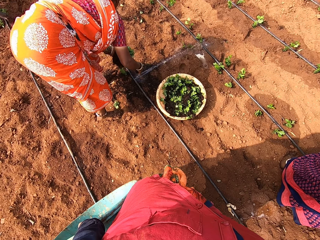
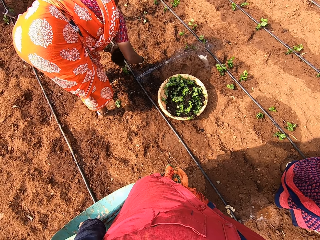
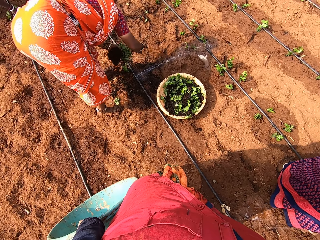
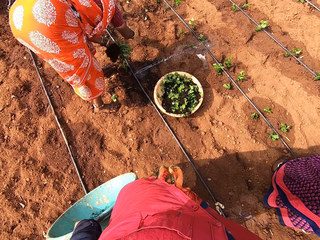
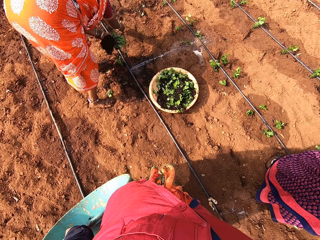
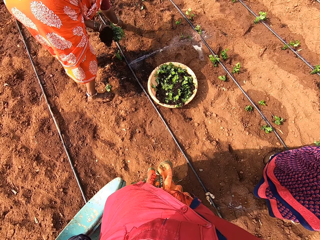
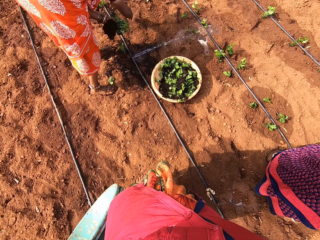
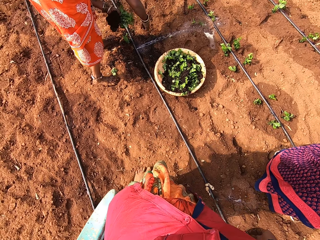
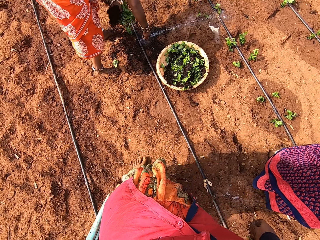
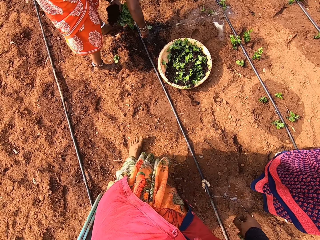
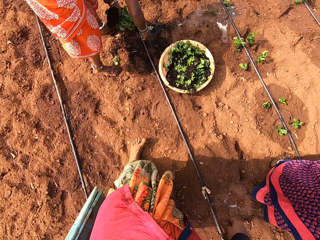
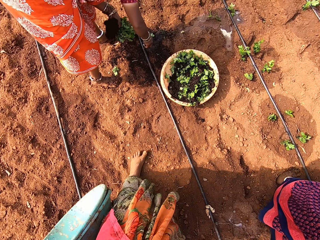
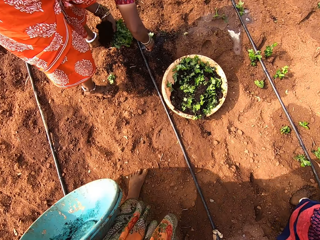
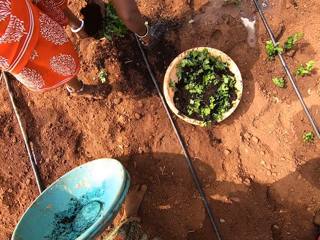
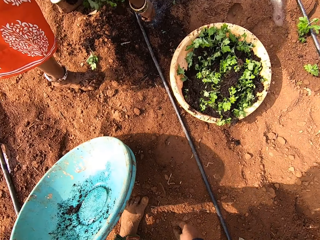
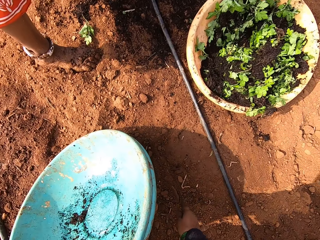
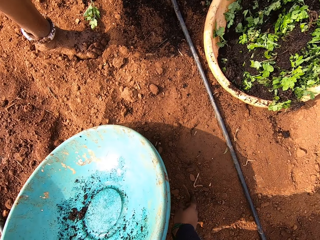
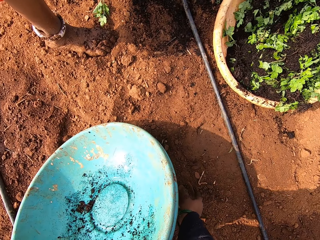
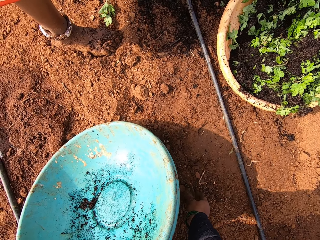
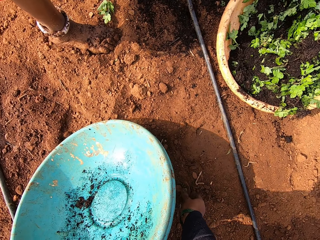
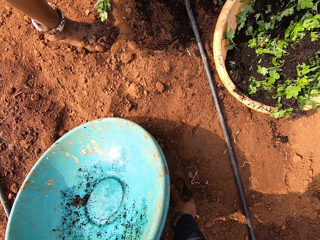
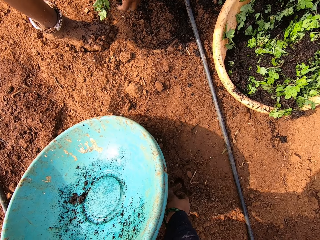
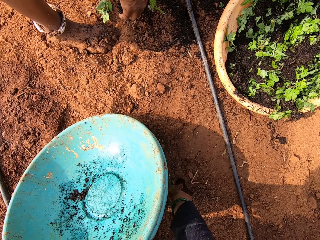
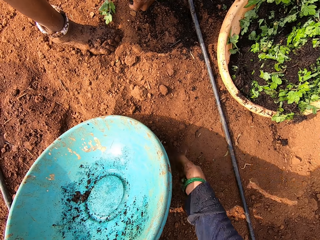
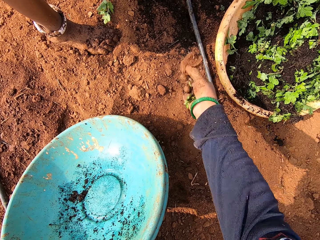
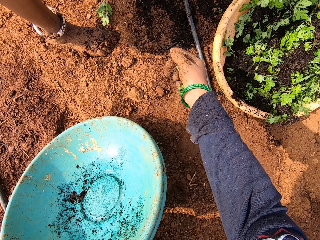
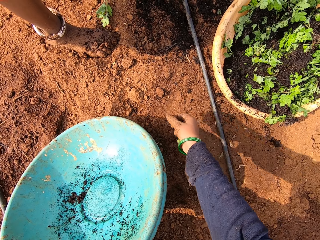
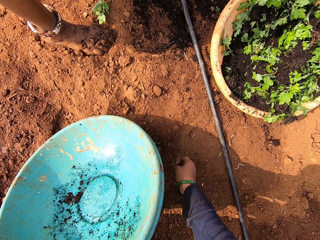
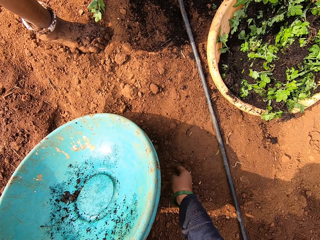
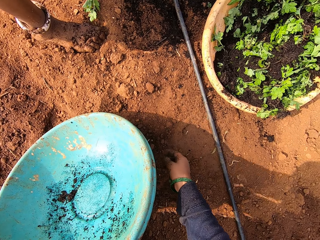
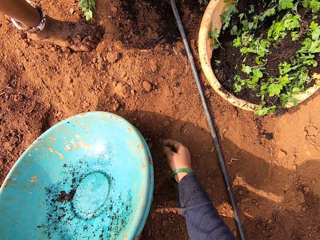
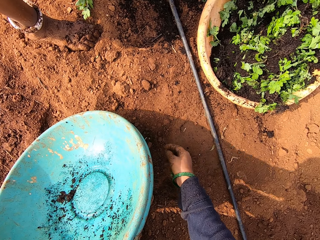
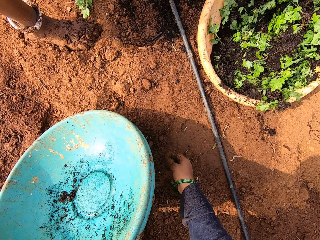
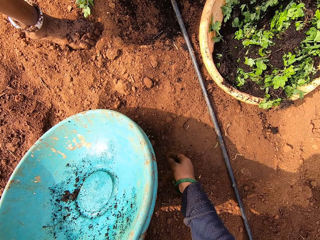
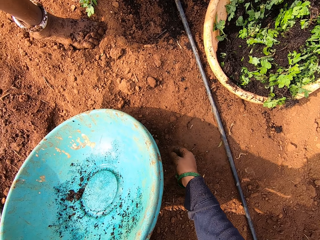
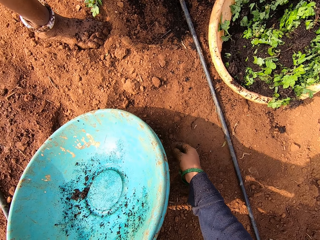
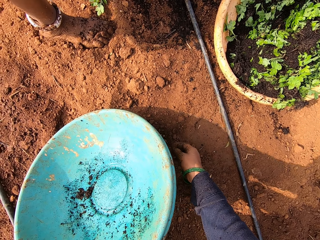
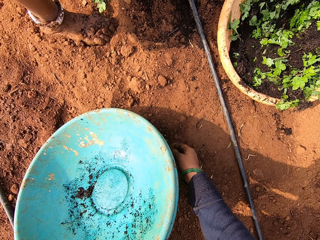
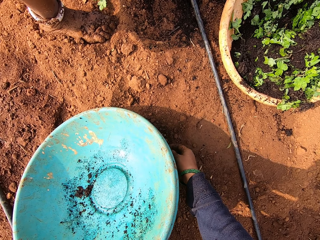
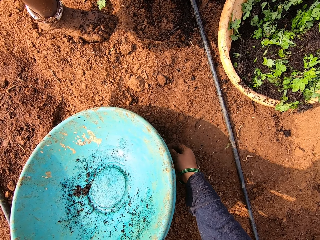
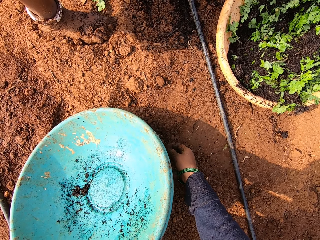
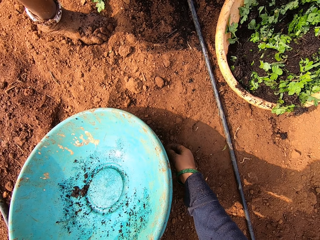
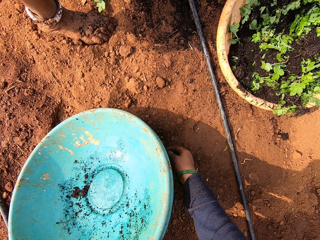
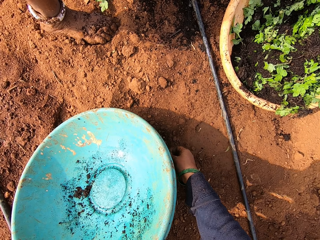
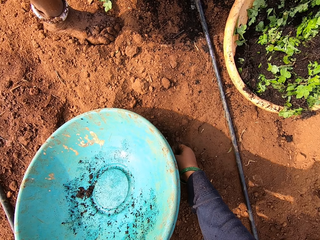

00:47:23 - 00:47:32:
A woman plants the seedling in the ground with her right hand, and rinses a seedling in her right hand with running water from the irrigation pipe on the ground. The camera wearer places the buckets in her left hand on the ground. She picks up a rock or dry leaf from the ground with her right hand. She throws the rock in her right hand on the ground.

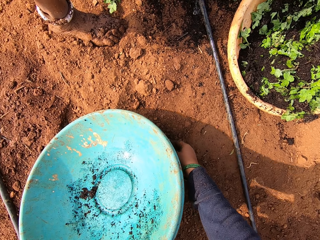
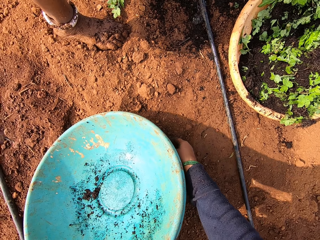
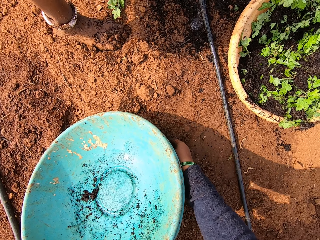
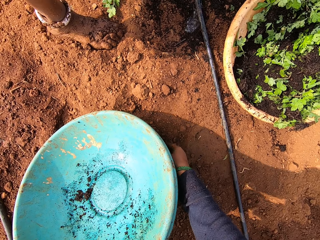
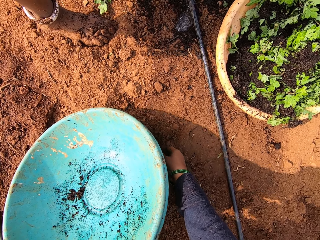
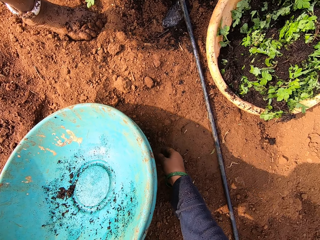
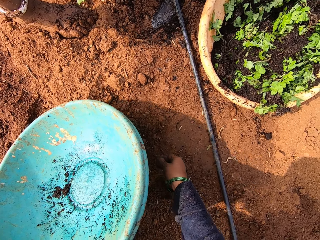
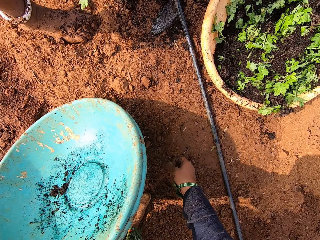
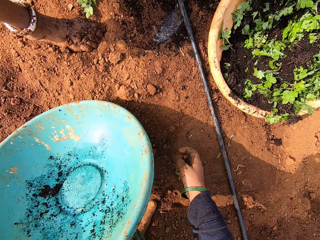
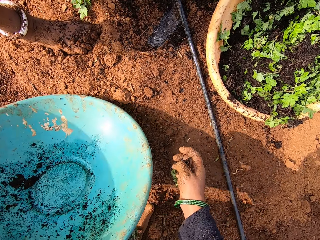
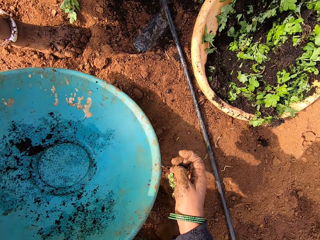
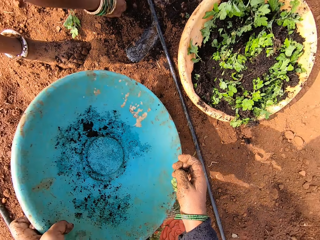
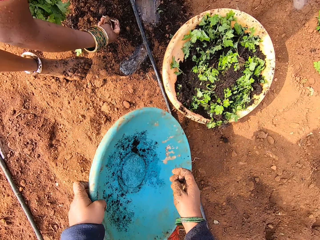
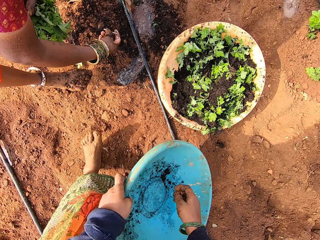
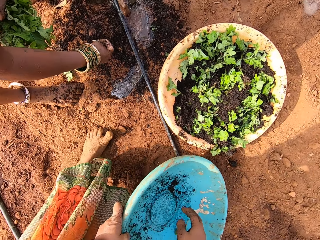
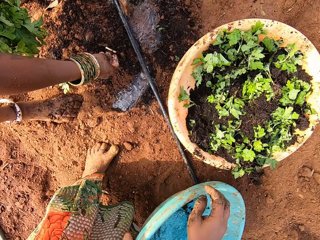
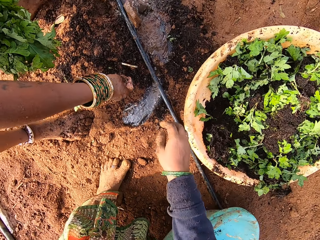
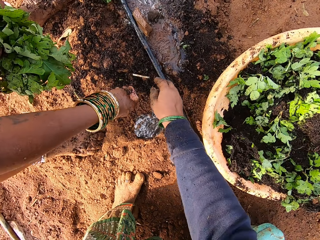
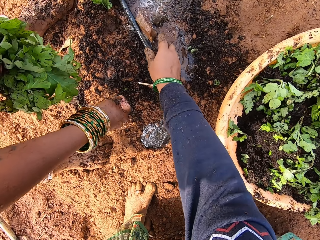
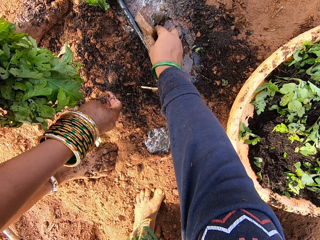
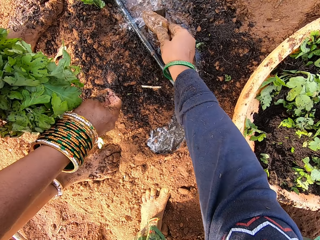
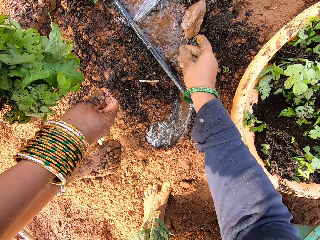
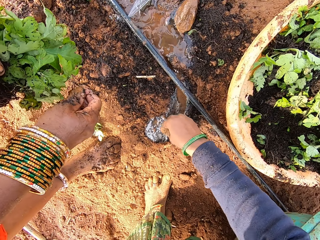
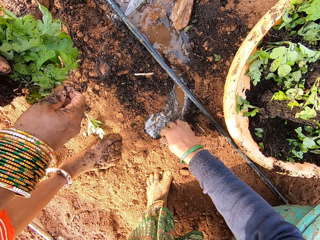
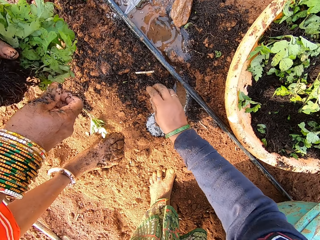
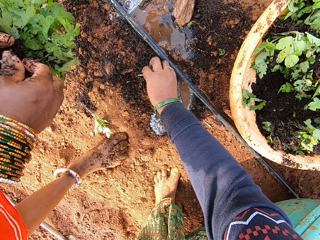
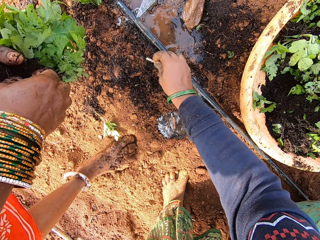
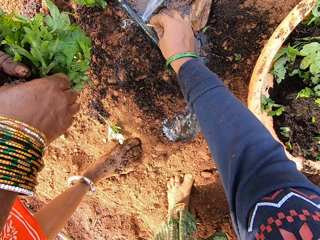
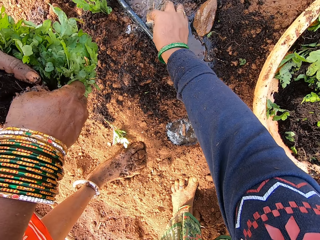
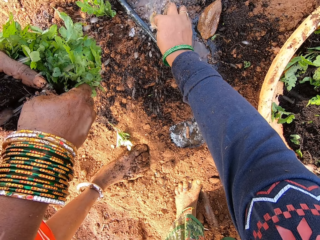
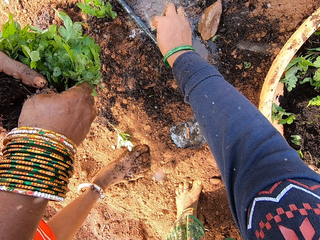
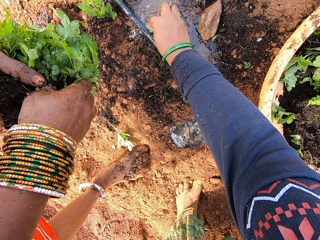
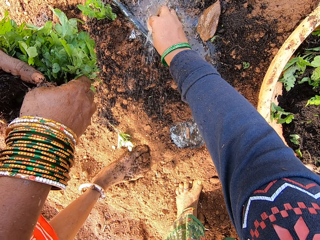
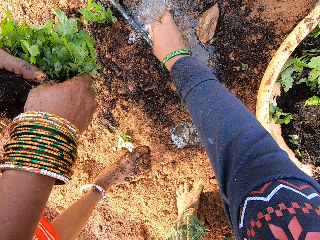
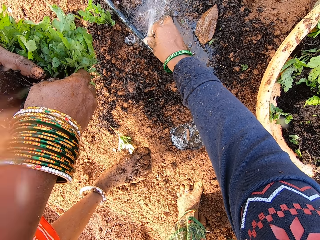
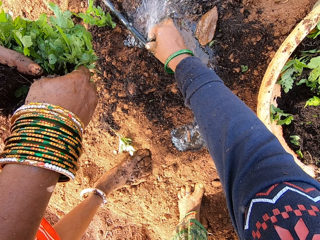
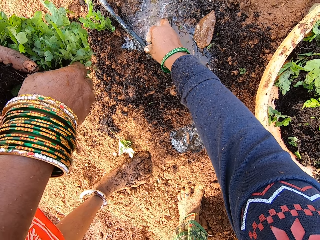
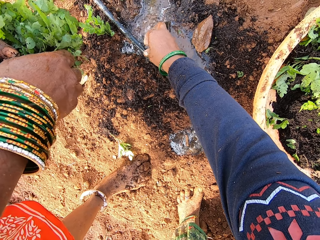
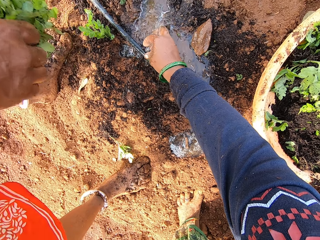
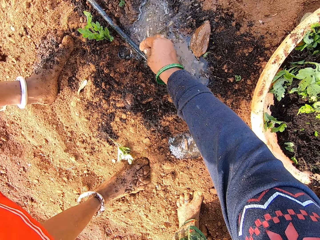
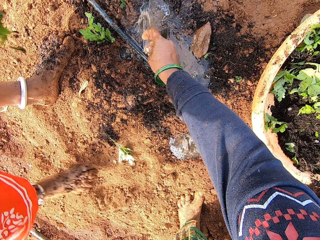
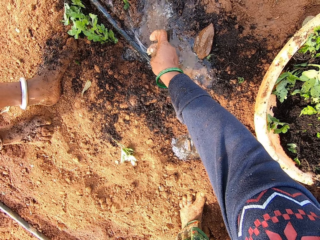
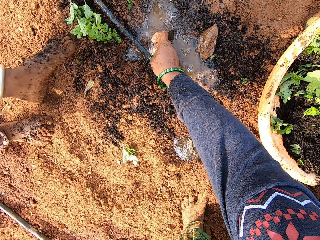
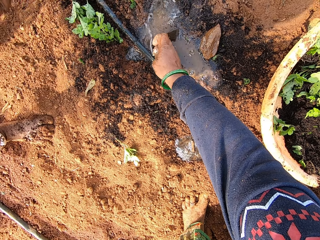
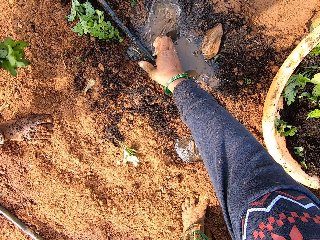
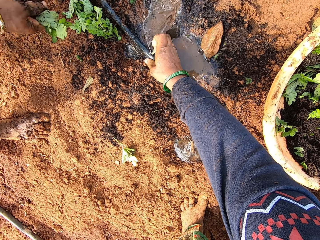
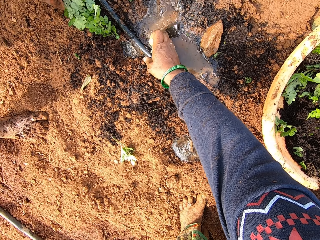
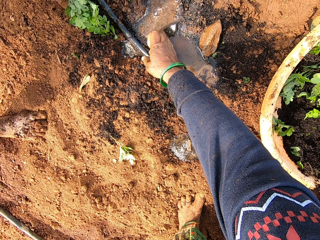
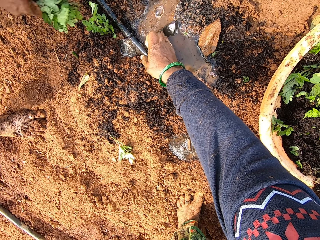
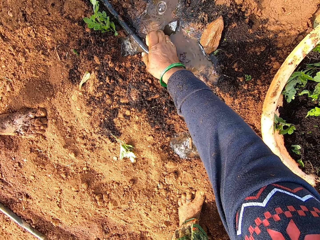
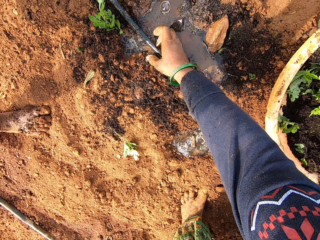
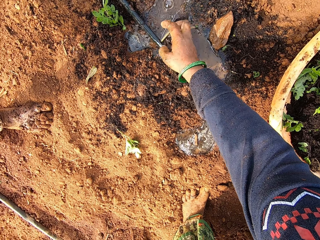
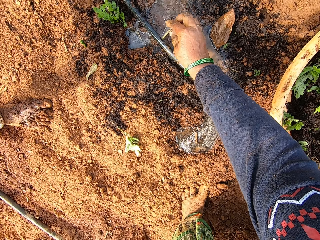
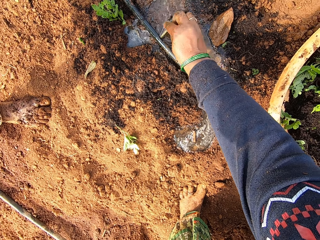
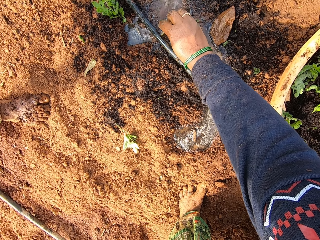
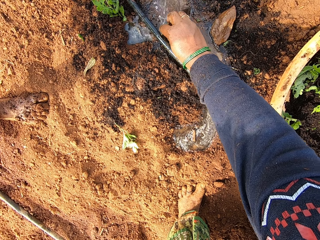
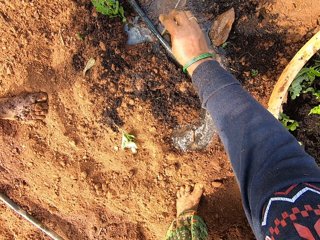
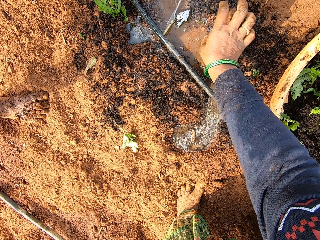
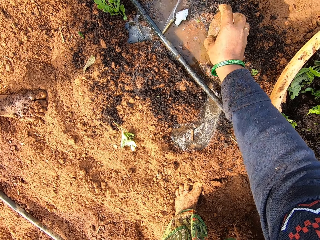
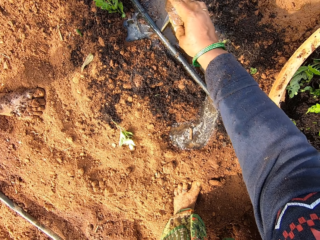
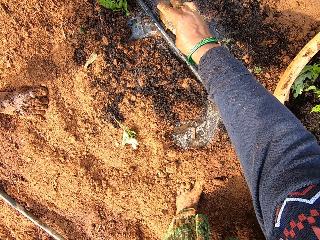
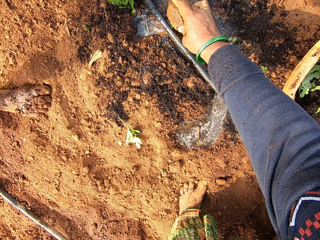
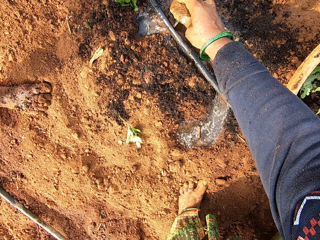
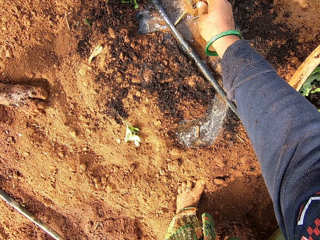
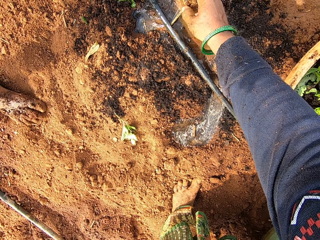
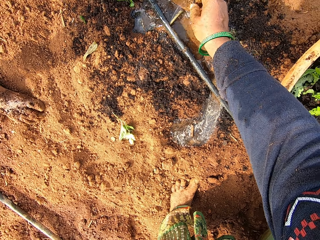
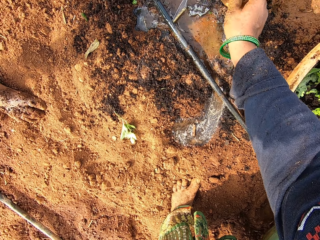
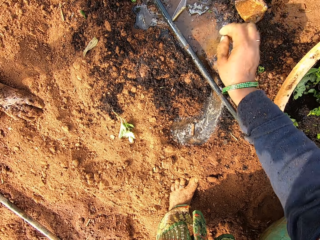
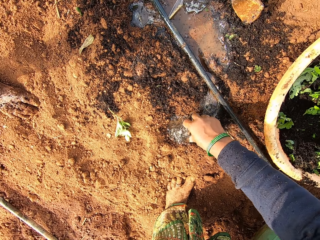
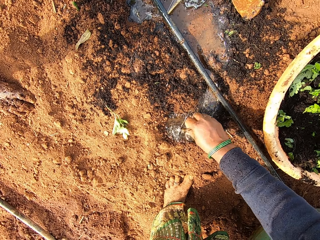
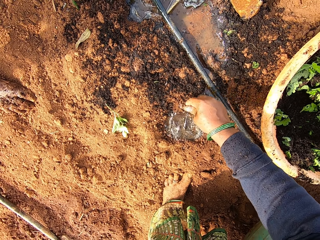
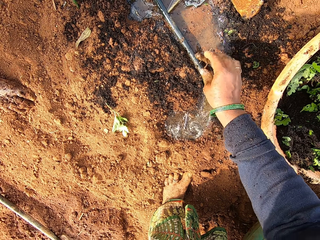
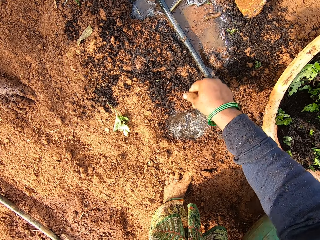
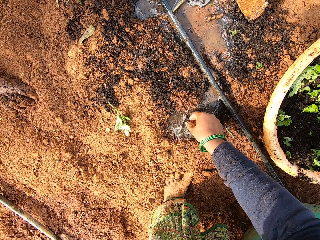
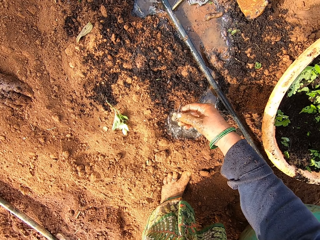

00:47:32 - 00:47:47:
The camera wearer lifts the buckets from the ground with her left hand. She drops a seedling in her right hand into the bucket in her left hand. A woman drops a stick in her right hand on the ground, and walks from the pipe. The camera wearer picks up a piece of rock from the ground with her right hand. She drops the piece of rock on the ground with her right hand. She cleans her right hand in the water on the ground. She picks up the stick from the ground with her right hand. The woman holds a seedling in her left hand with her right hand. The camera wearer puts the stick on the pipe. She blocks the irrigation pipe with the stick in her right hand. The woman picks up a seedling from the ground with her right hand. The camera wearer picks up the piece of rock from the ground with her right hand. She places the piece of rock in her right hand on the stick. She removes the piece of rock from the stick with her right hand. She picks up the piece of rock from the ground with her right hand. She drops the piece of rock on the ground with her right hand. She picks up the stick from the ground with her right hand. She drops the stick on the ground with her right hand. She picks up the stick from the ground with her right hand.
